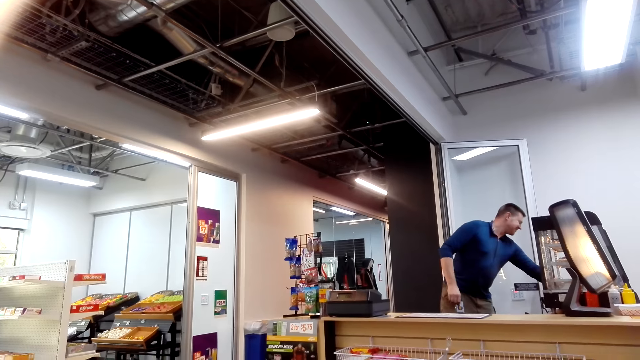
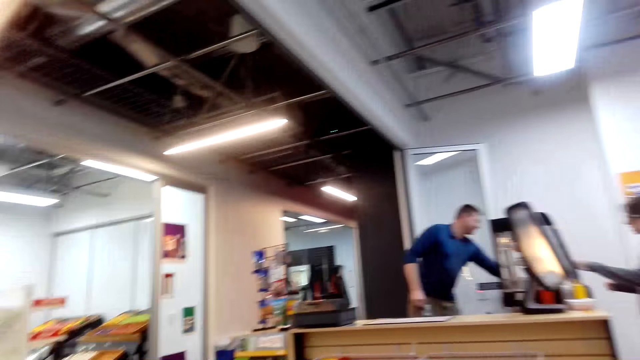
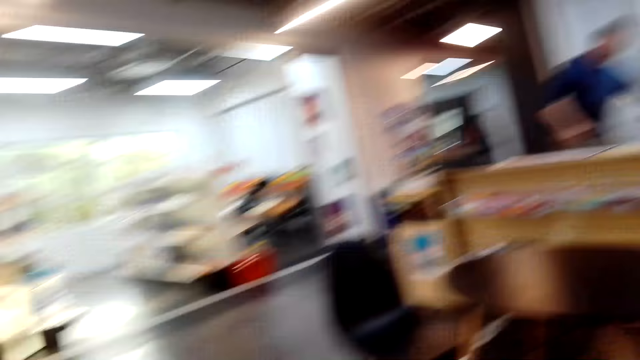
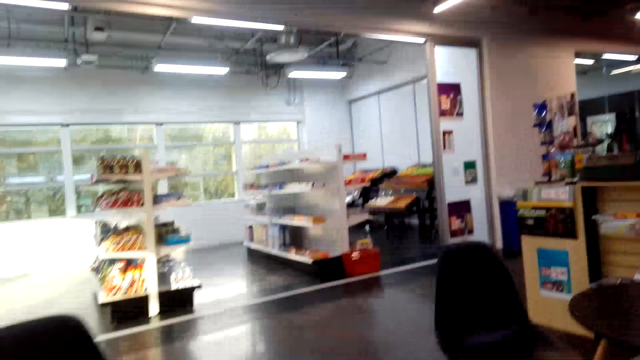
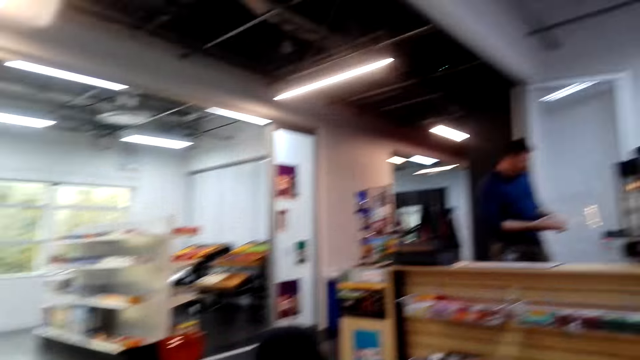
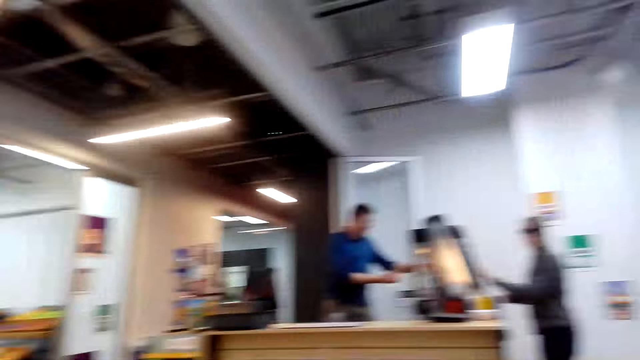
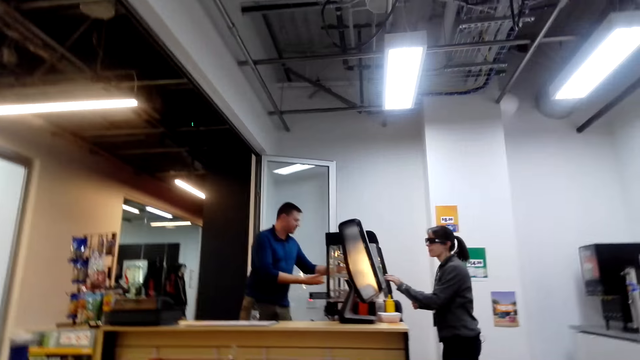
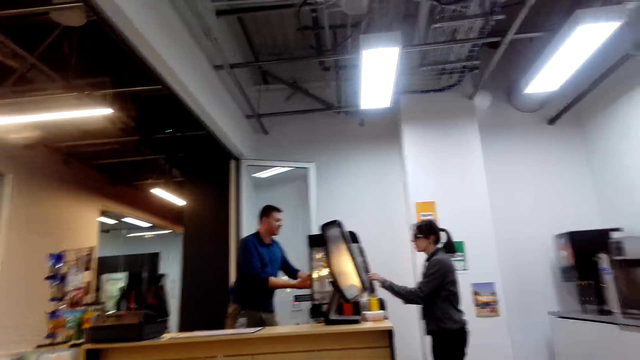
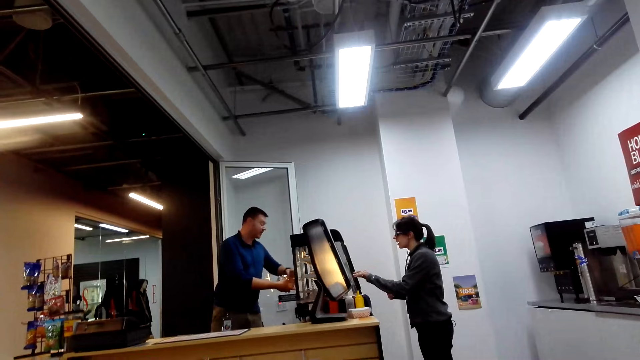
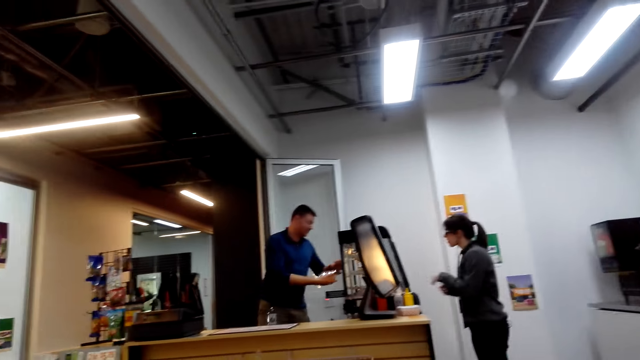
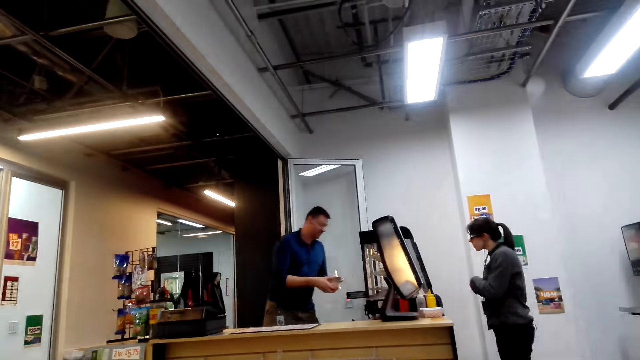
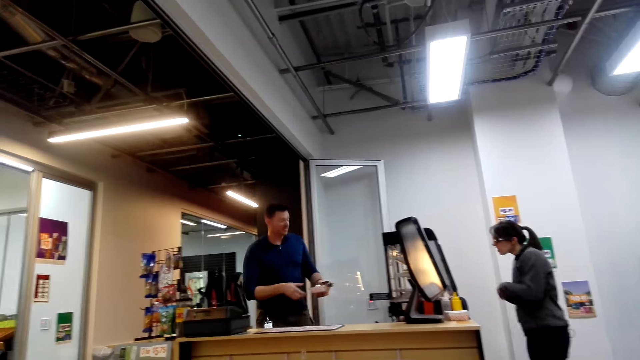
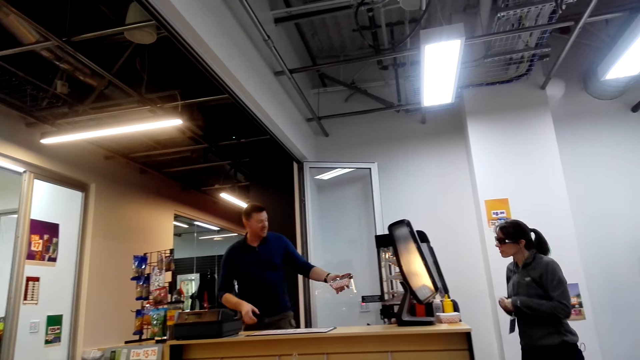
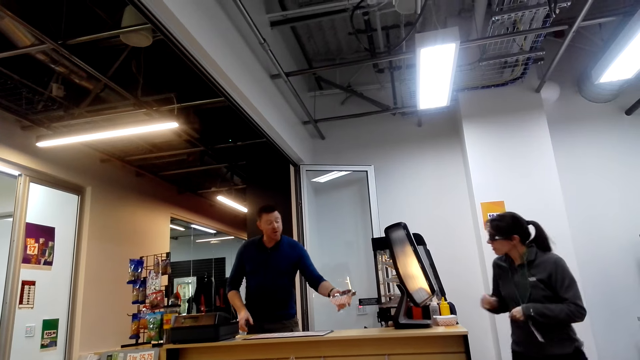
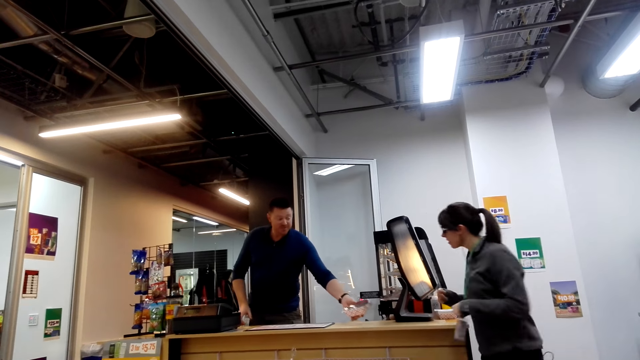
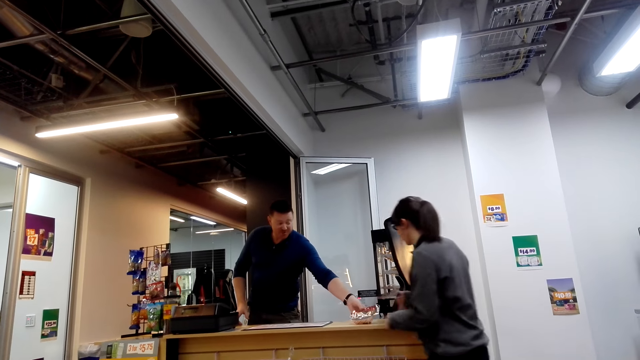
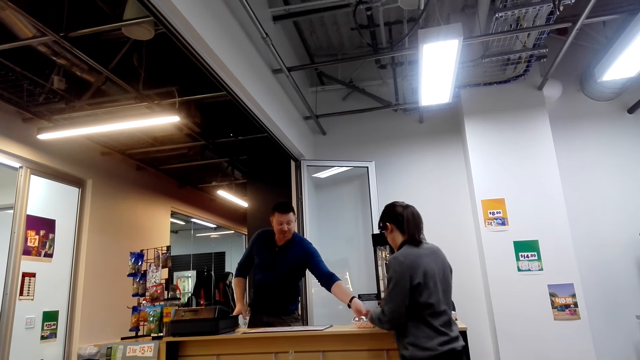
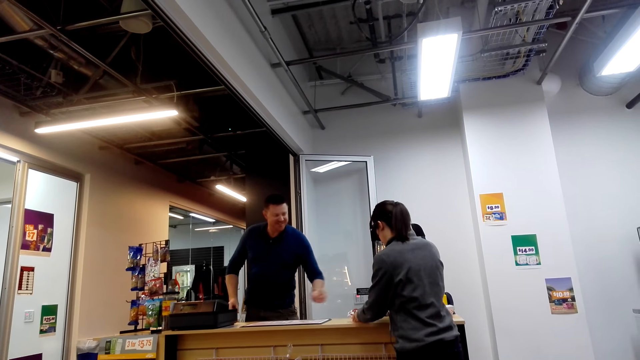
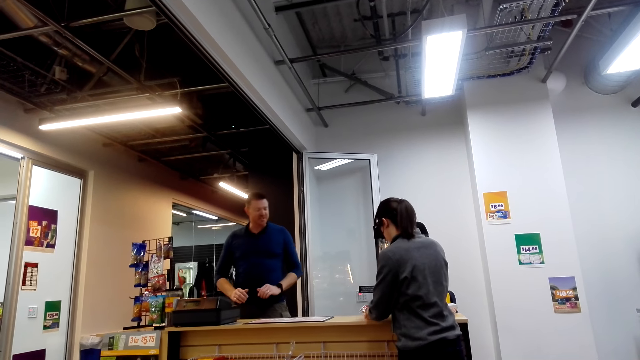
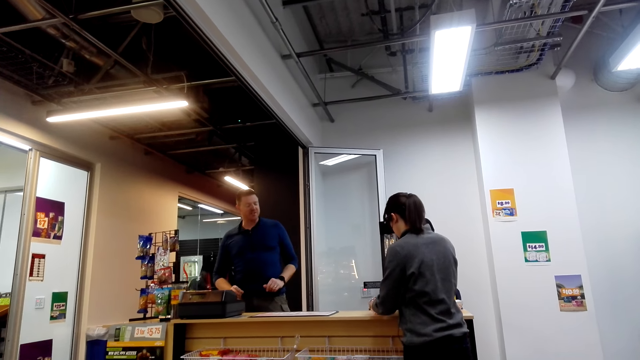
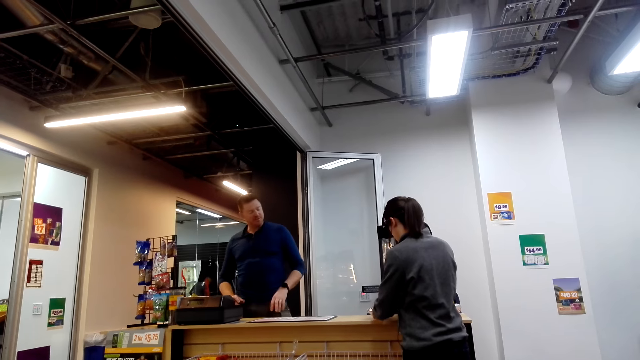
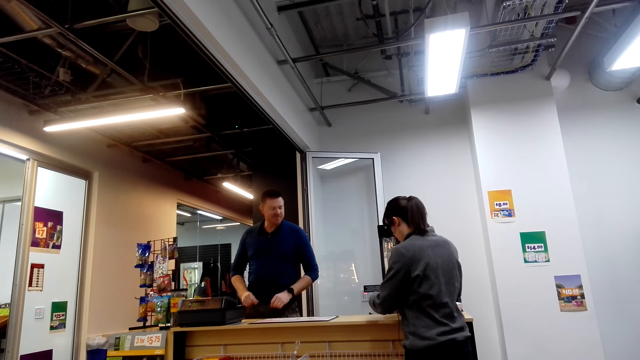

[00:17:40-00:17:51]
The camera wearer looks around. A person takes buns from another person. A lady takes an item from a man.

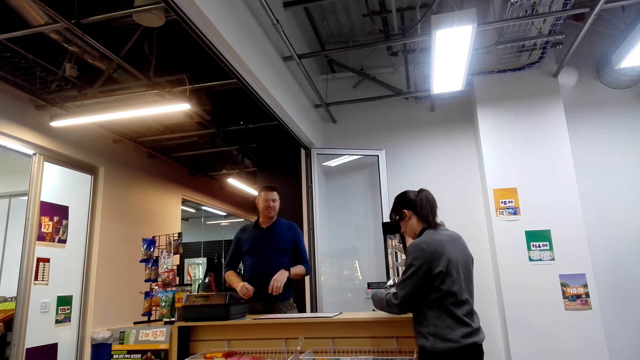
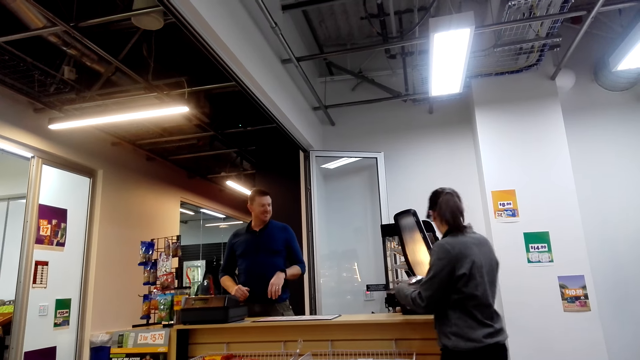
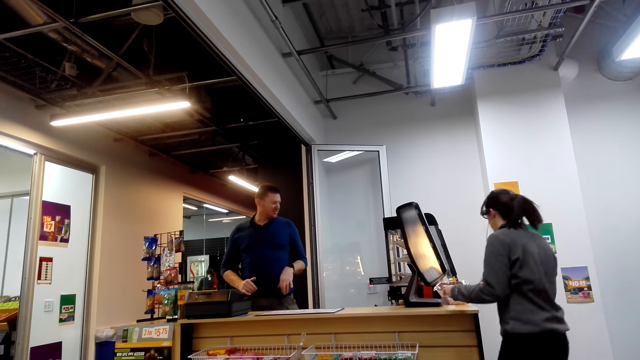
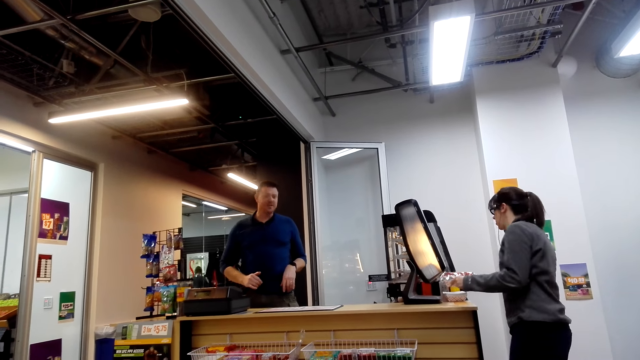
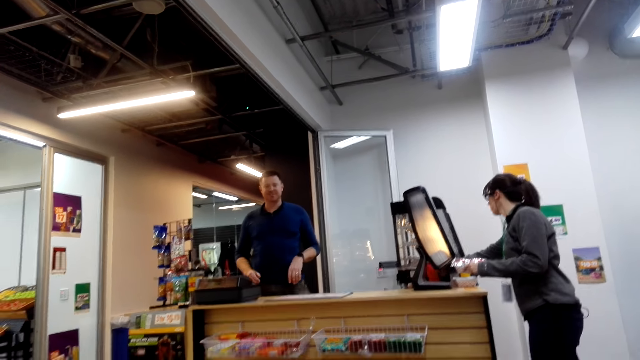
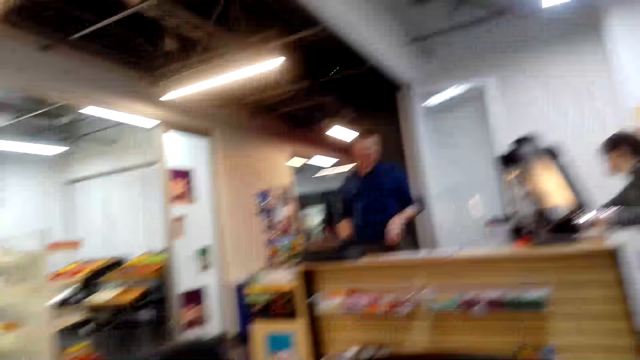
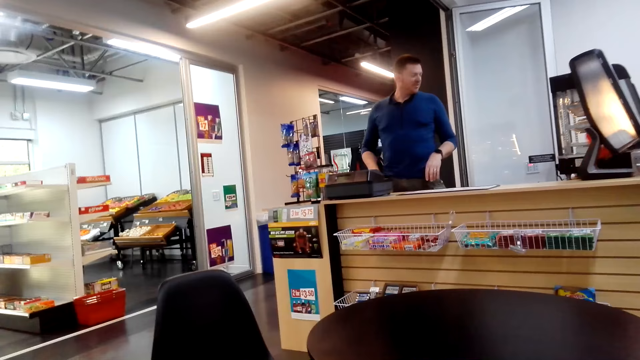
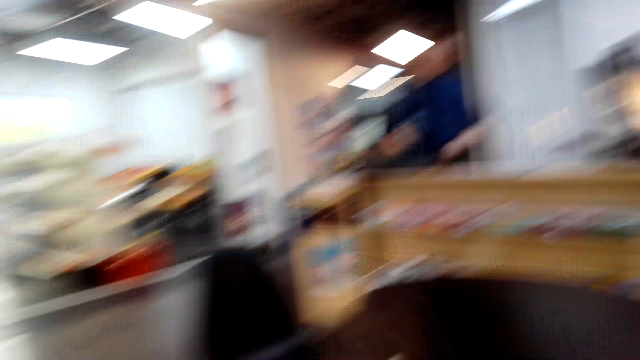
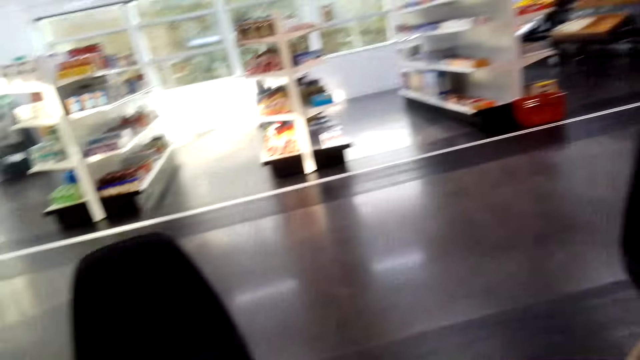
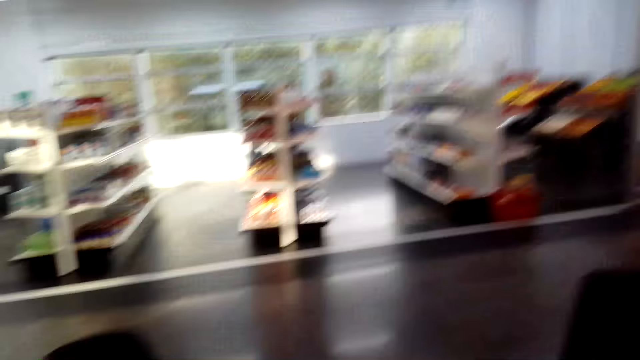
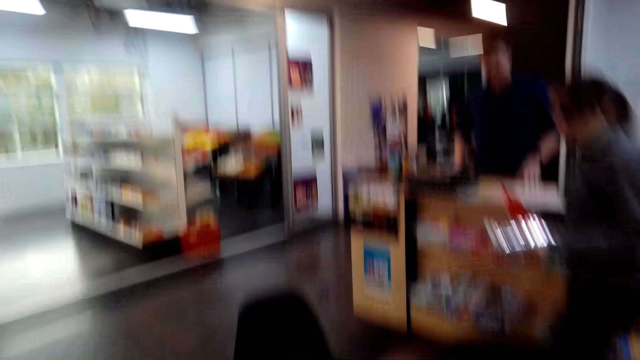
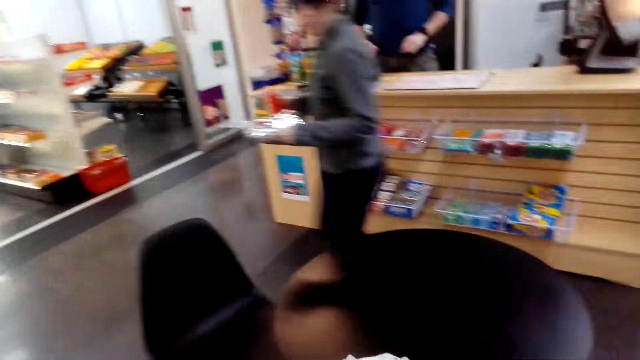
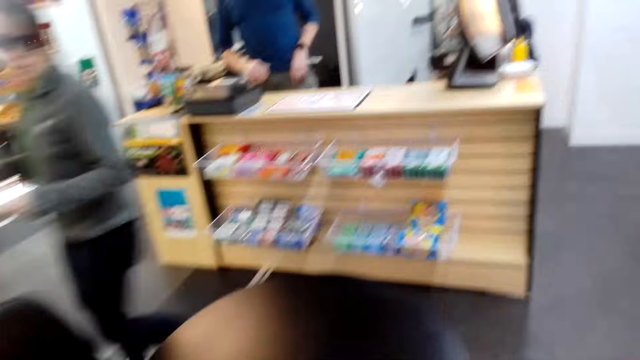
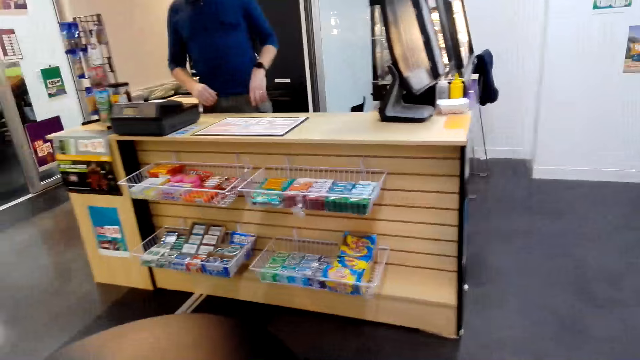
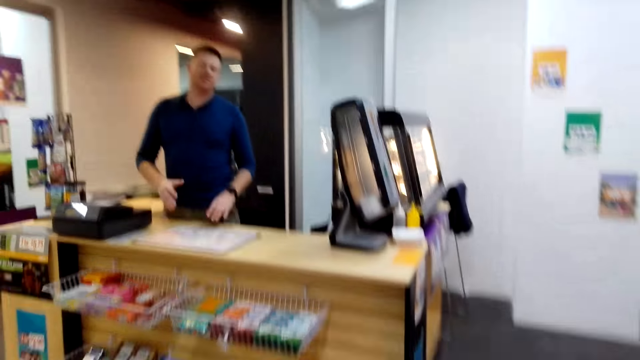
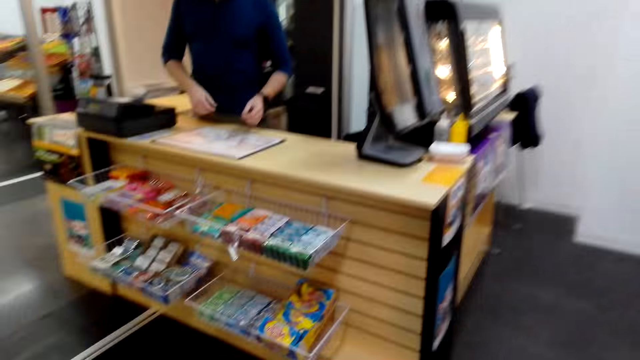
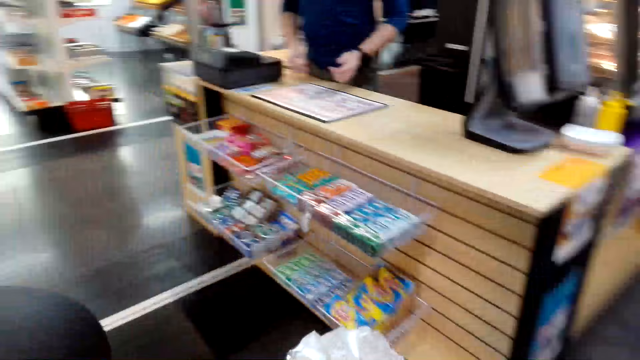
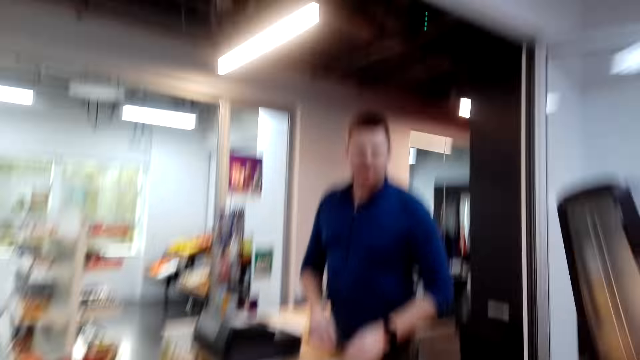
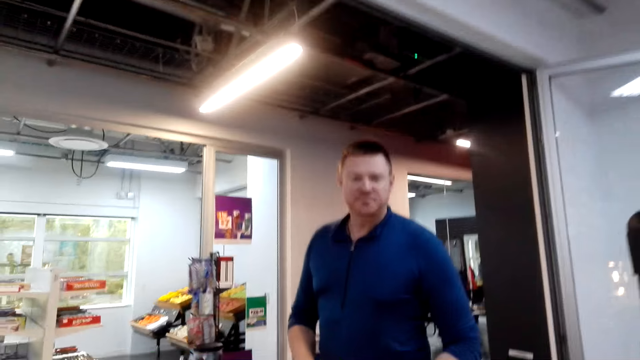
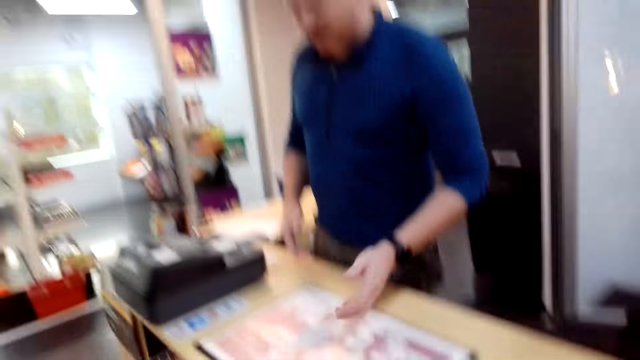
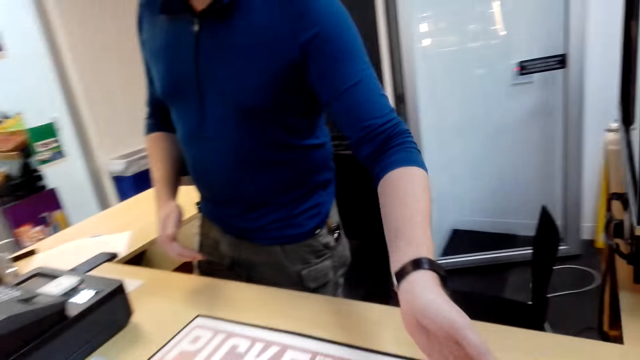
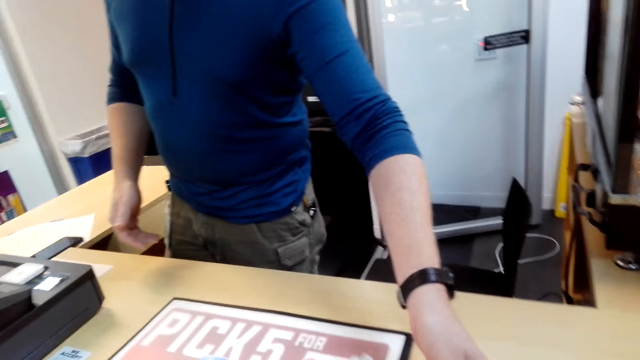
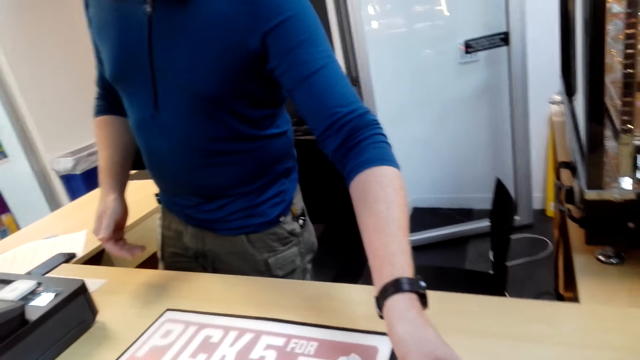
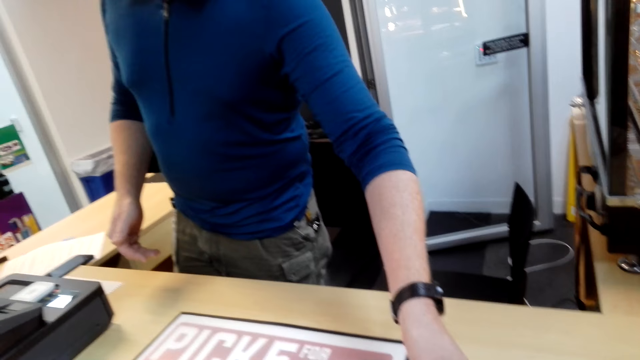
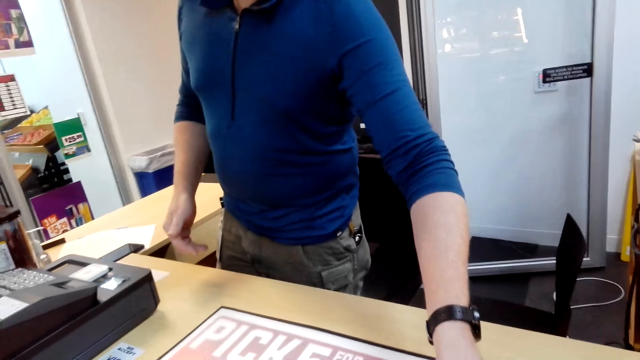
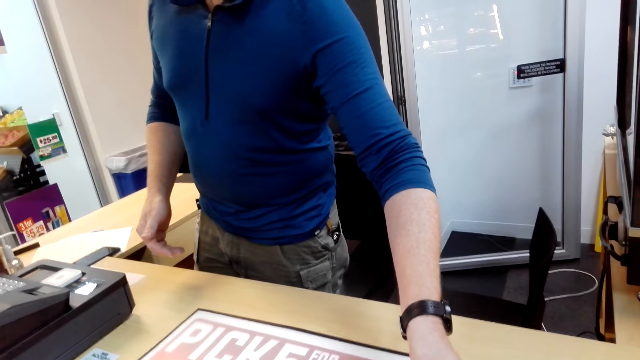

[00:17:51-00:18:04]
A lady takes something. The camera wearer walks around. A man touches on the counter. The camera wearer talks to a person.
